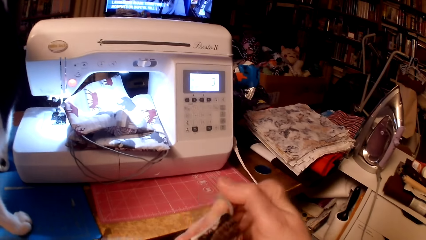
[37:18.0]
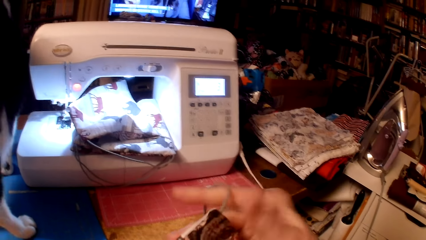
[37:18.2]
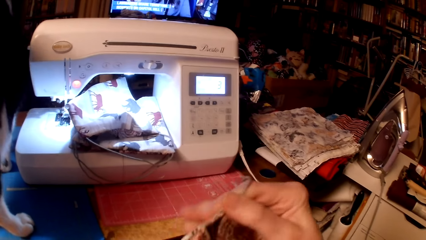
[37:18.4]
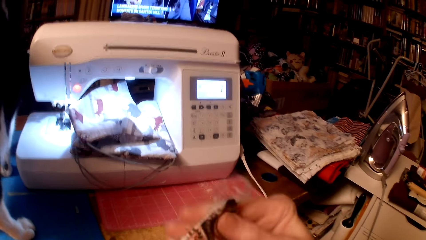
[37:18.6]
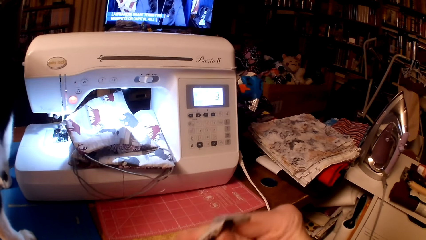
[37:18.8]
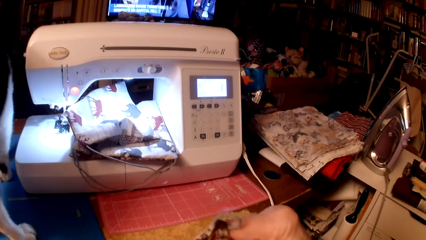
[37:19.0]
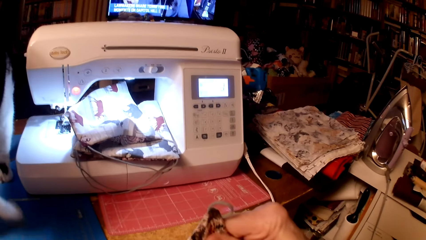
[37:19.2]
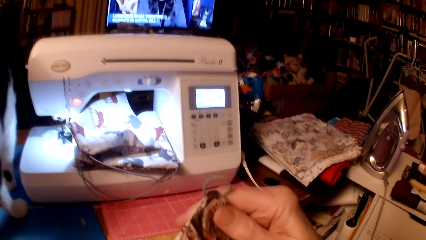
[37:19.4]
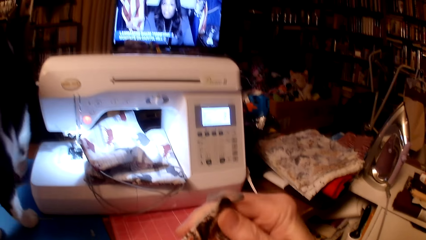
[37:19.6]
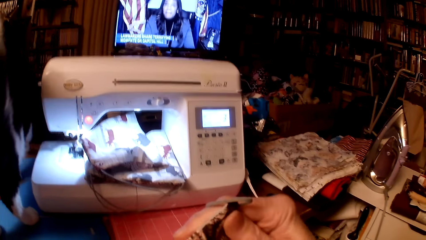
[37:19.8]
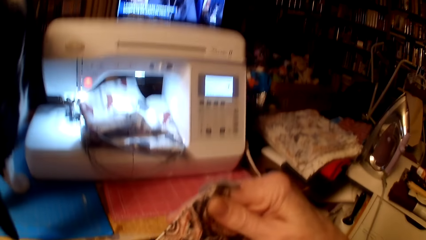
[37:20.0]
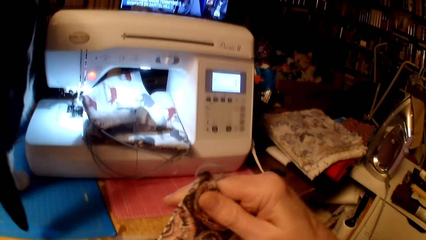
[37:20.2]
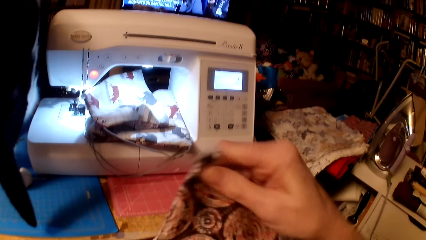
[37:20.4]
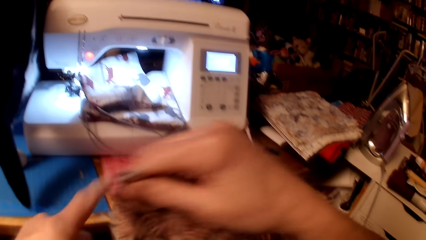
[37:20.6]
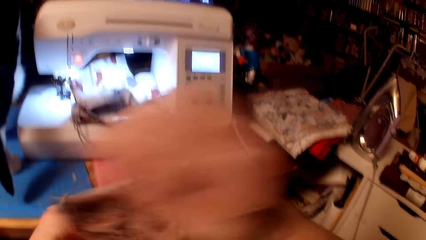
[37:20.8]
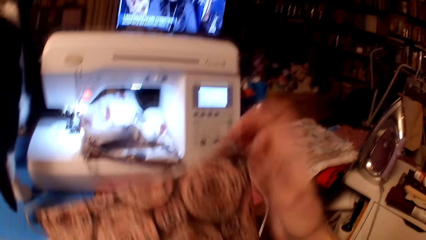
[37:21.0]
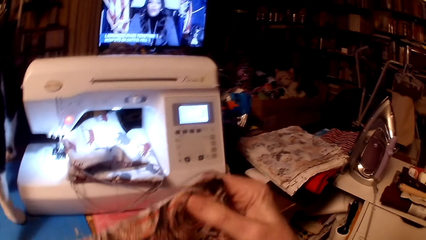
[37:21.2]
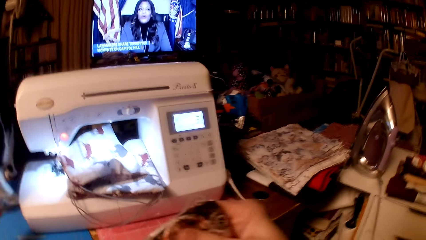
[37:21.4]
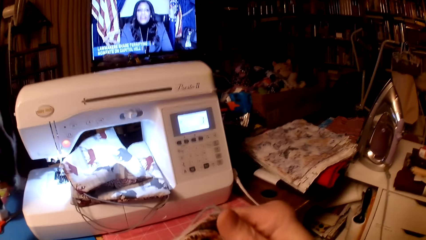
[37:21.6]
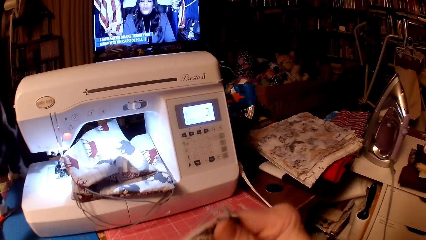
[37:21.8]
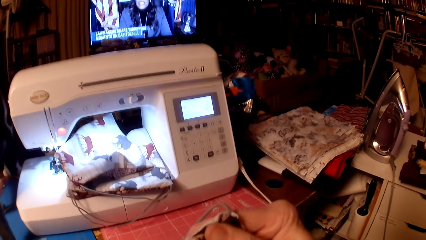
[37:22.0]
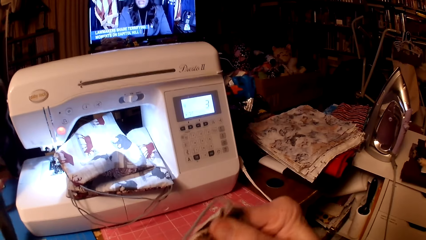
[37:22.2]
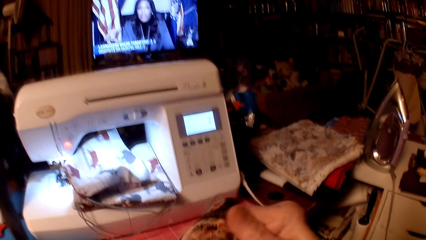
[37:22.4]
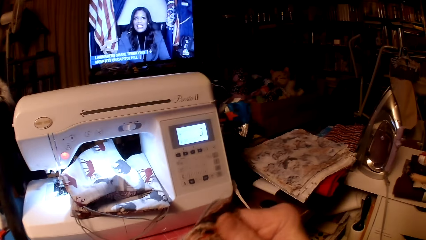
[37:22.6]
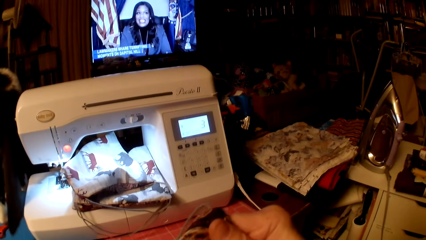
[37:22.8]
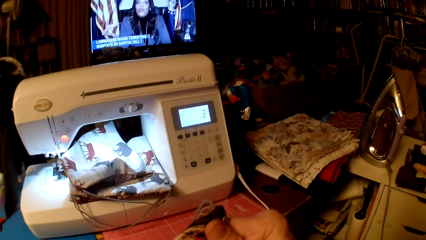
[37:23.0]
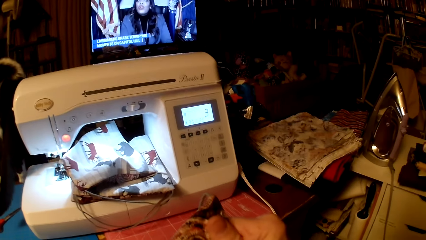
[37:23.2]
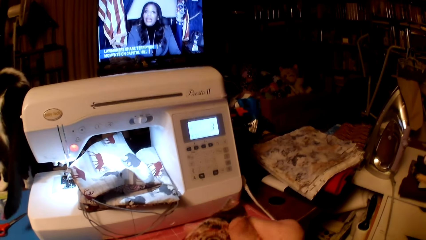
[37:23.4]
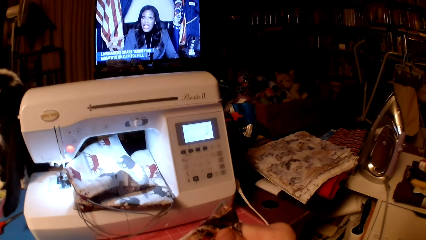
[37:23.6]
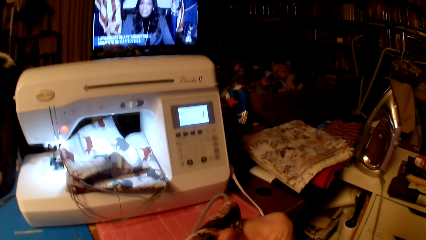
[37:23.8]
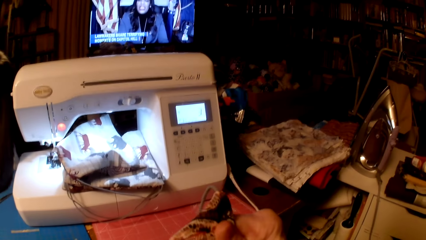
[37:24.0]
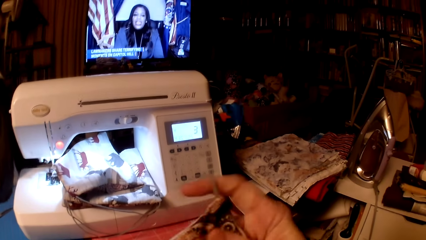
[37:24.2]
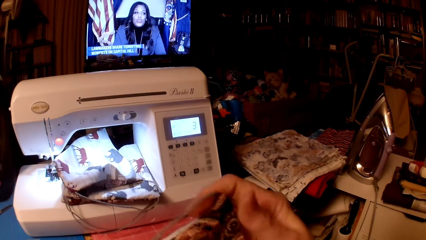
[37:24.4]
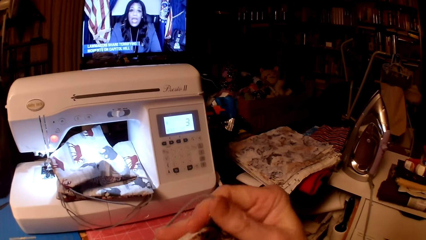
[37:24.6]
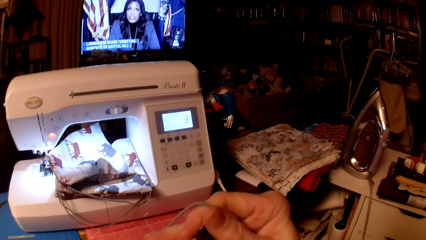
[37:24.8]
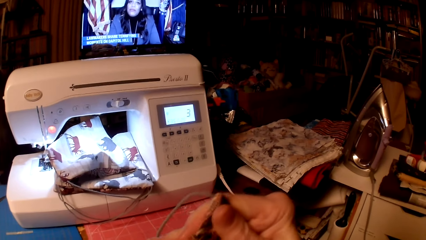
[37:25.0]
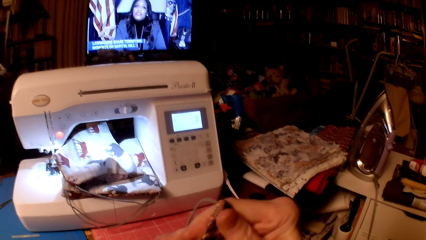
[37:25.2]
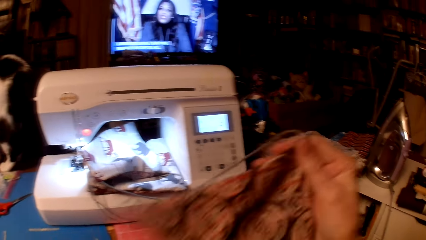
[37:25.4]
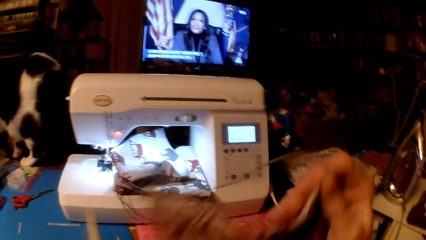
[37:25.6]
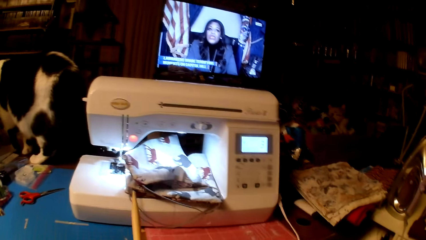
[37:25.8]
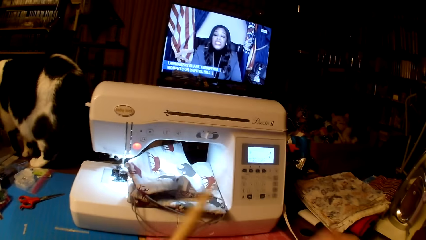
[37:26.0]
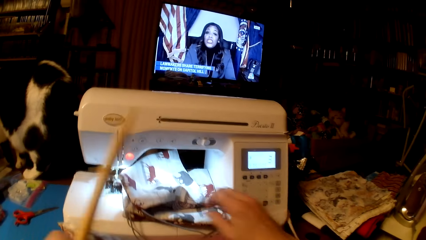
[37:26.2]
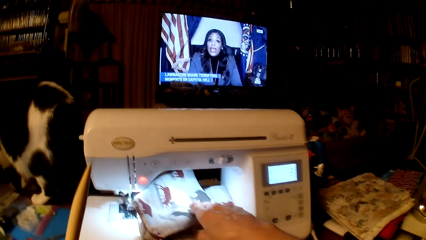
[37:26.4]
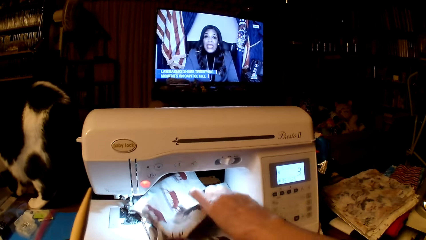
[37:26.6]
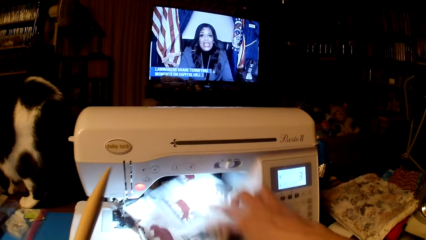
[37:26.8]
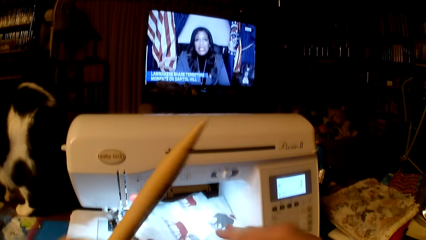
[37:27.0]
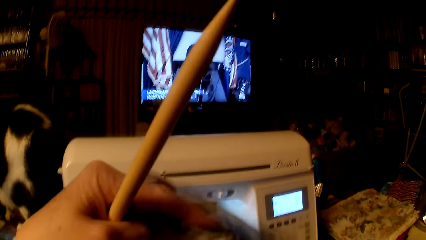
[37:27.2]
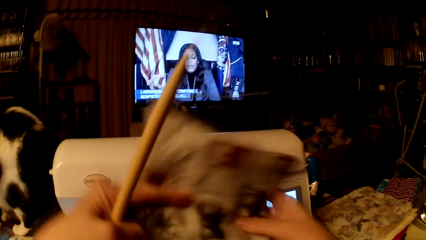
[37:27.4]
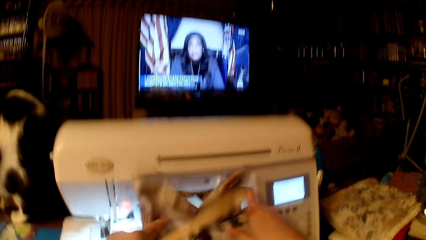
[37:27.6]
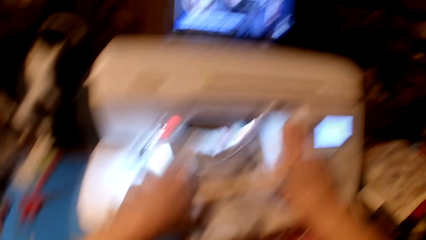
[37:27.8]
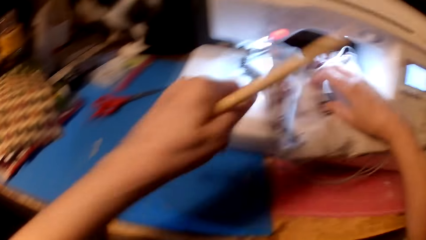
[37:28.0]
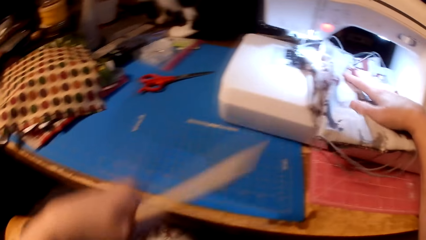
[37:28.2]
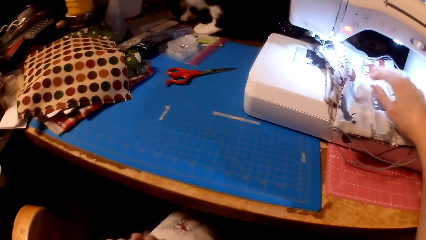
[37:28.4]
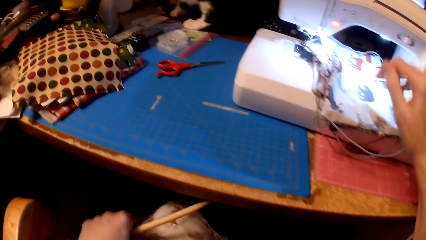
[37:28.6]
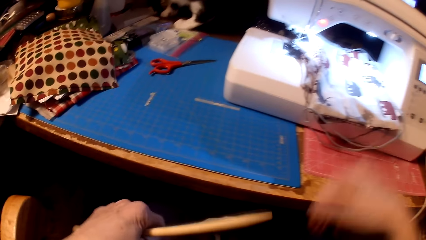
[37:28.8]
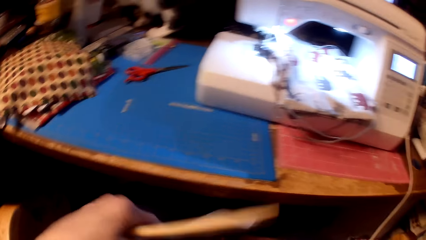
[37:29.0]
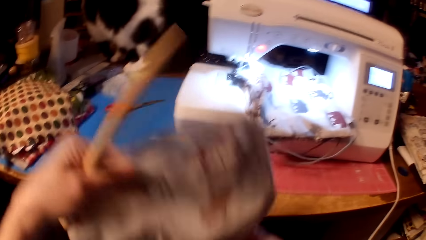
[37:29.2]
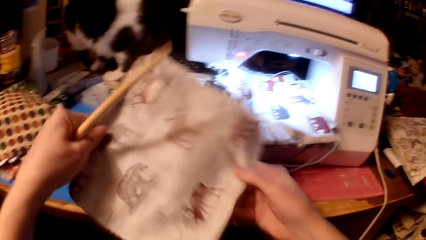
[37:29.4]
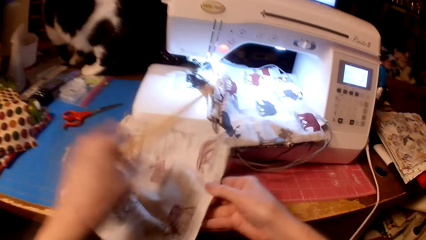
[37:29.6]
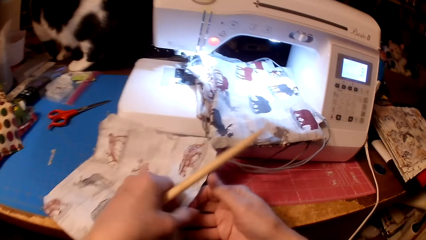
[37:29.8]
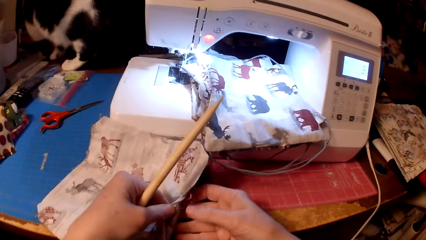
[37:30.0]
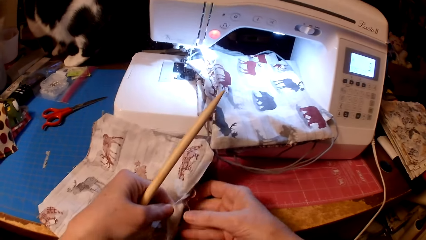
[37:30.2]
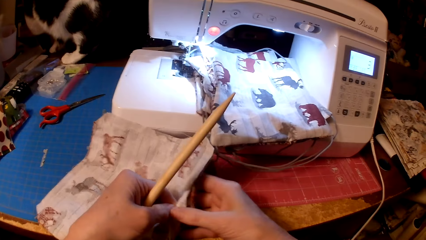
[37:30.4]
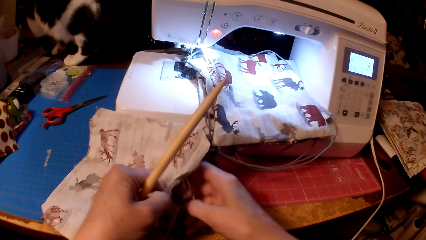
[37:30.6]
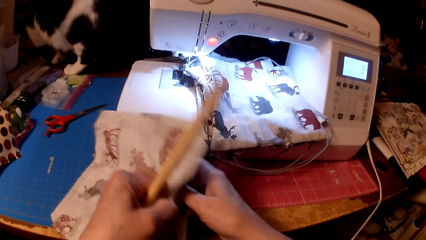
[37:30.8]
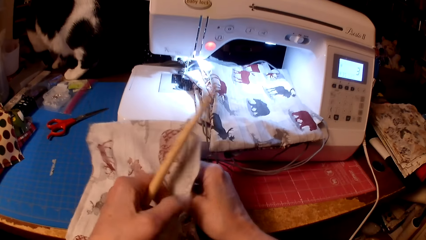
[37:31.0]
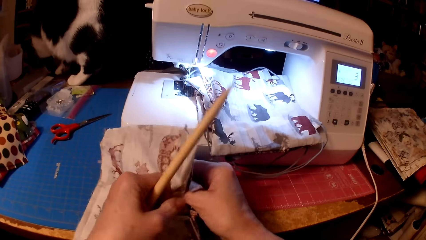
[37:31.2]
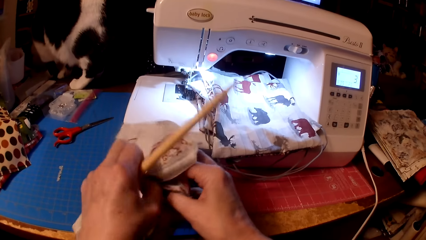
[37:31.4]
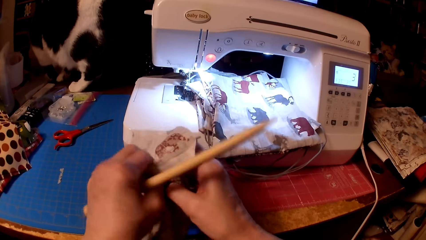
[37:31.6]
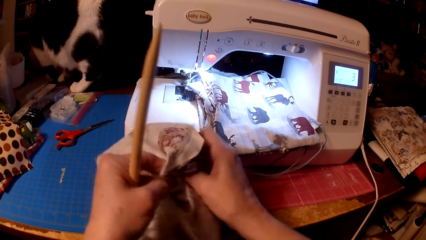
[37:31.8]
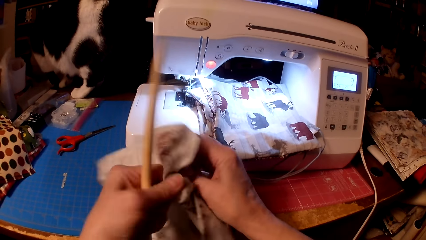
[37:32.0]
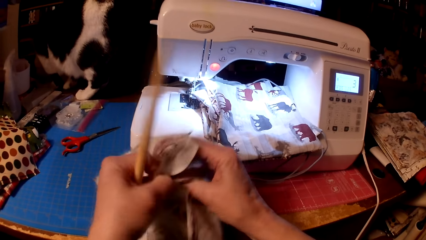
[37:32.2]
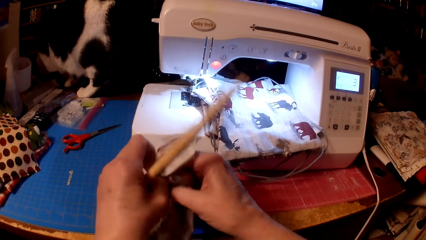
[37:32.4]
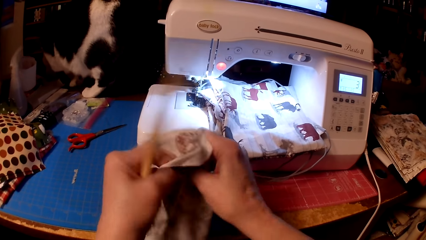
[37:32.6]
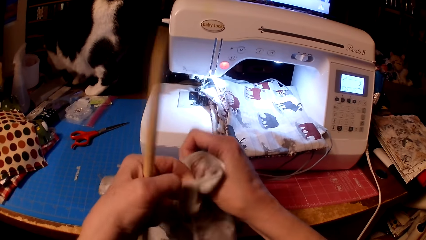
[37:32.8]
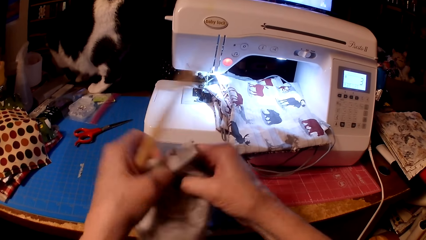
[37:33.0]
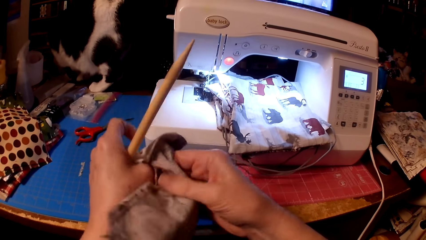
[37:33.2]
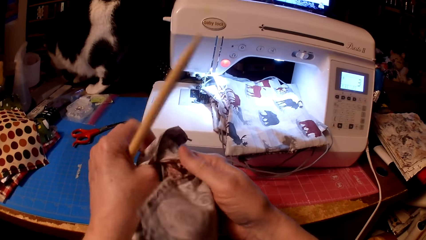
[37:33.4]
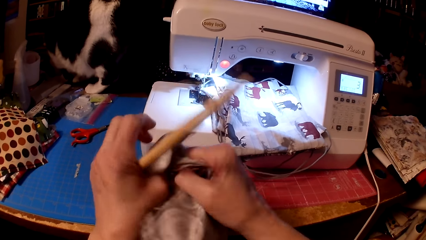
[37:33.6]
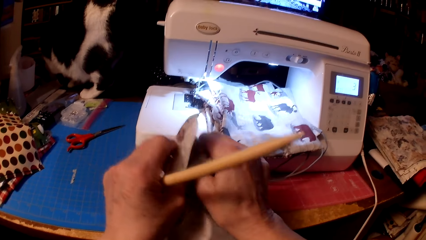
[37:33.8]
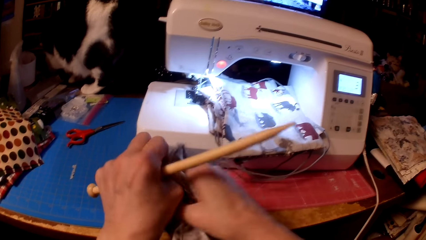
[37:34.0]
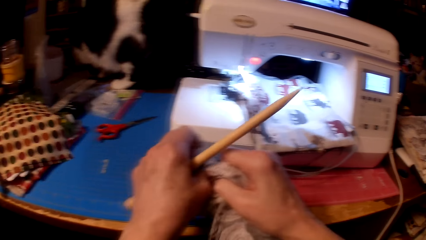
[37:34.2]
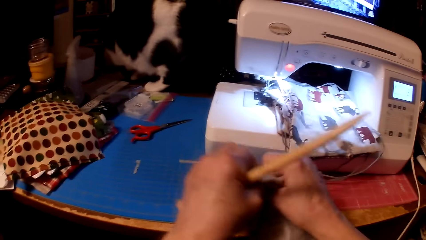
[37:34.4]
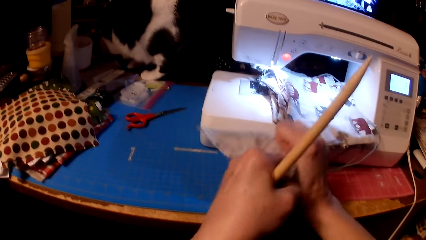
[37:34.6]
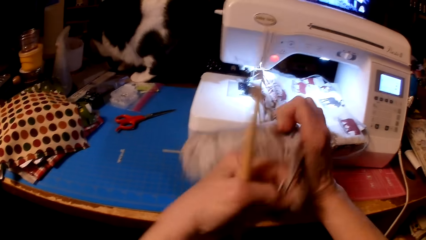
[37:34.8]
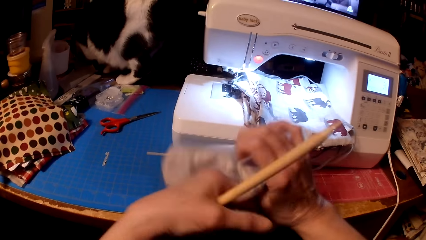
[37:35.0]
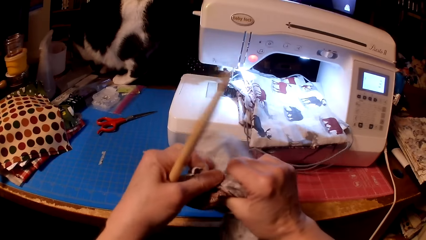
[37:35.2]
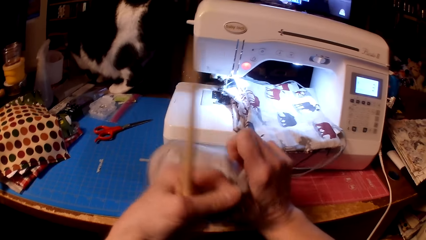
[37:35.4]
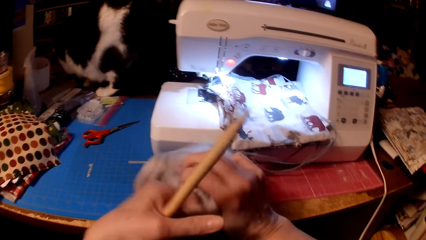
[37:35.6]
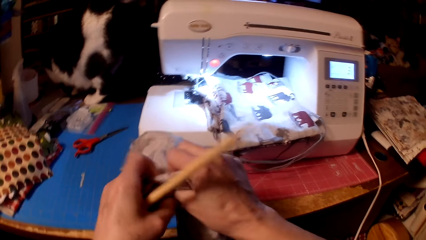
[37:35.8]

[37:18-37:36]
The camera wearer stares at the television. They straighten the pillow cushions with a stick. They drop the throw pillow cushion or piece of cloth on the sewing machine. They pick the throw pillow cushion. They turn the piece of cloth. They open the throw pillow cushion.
